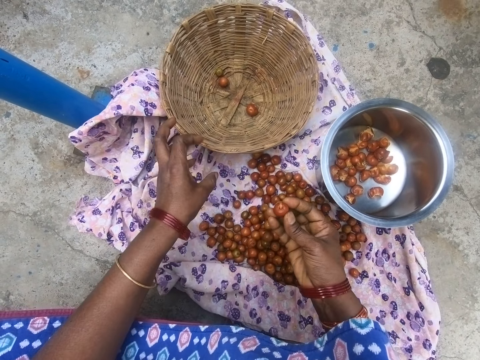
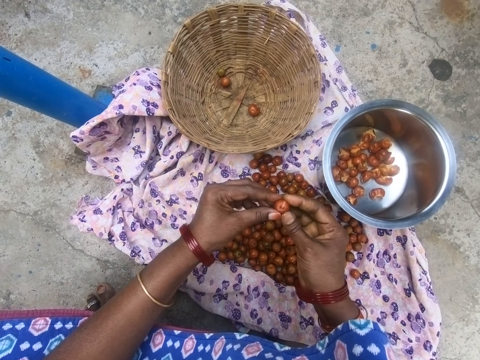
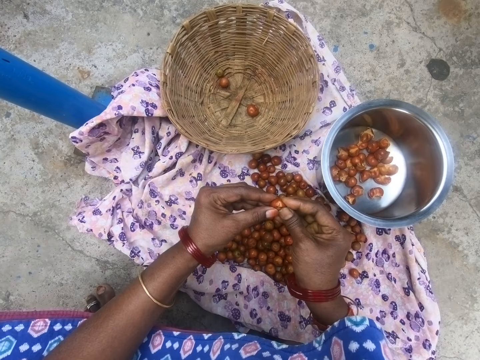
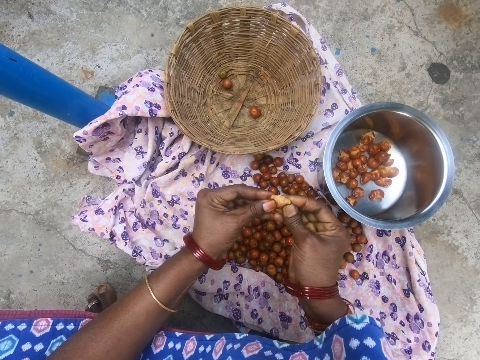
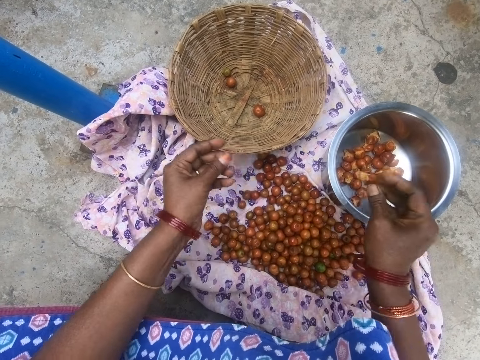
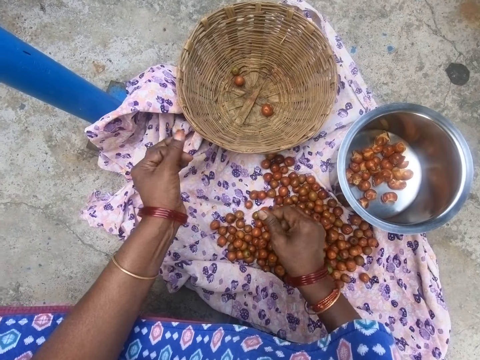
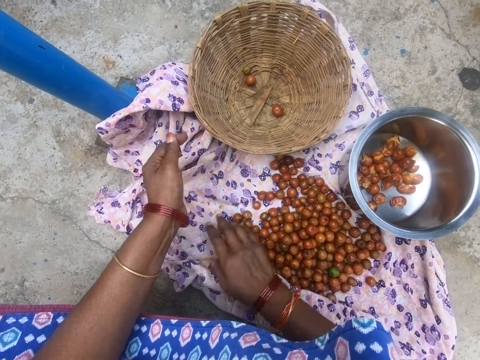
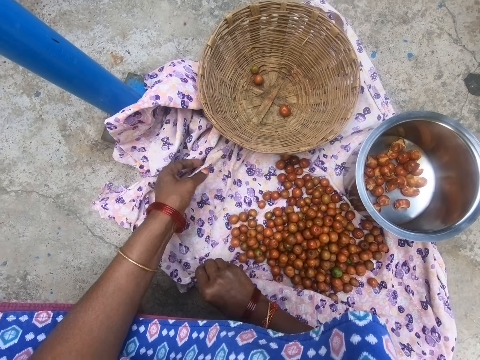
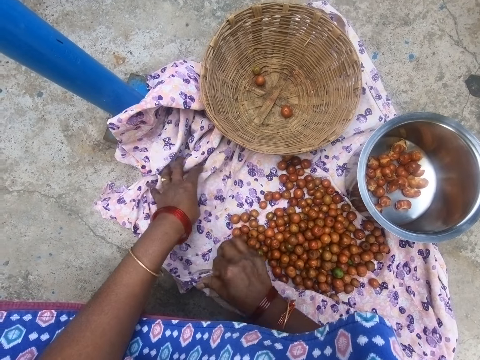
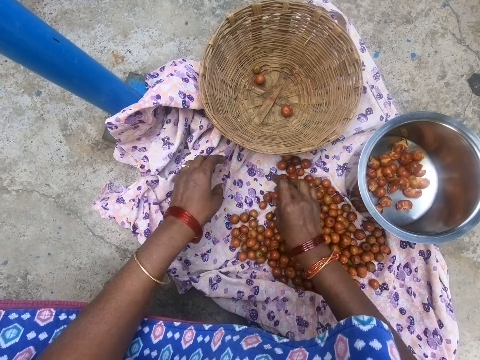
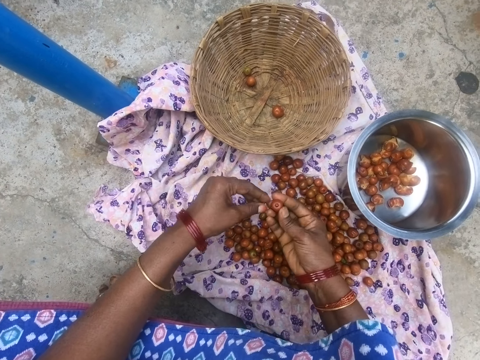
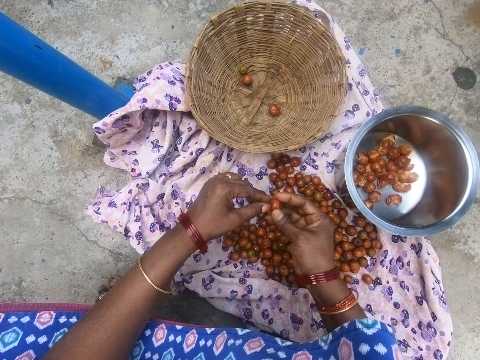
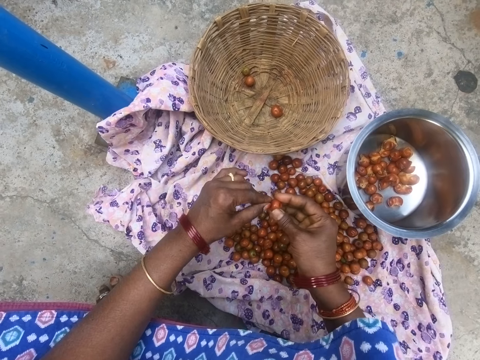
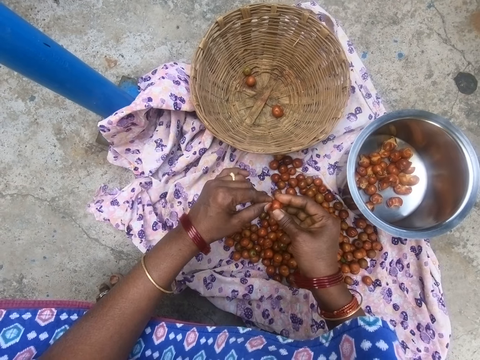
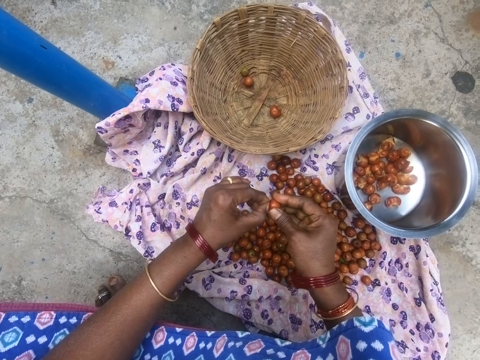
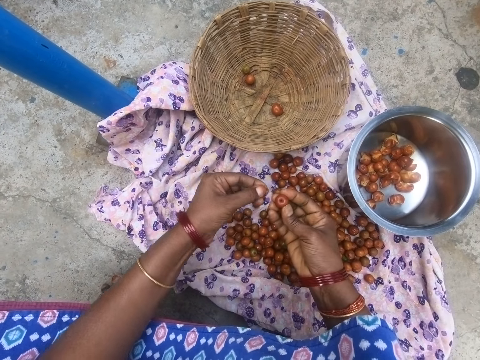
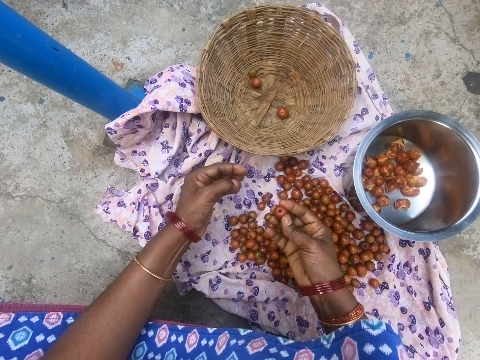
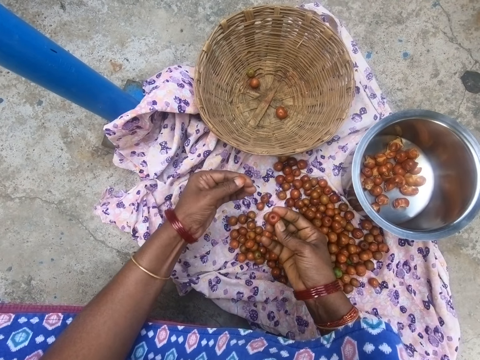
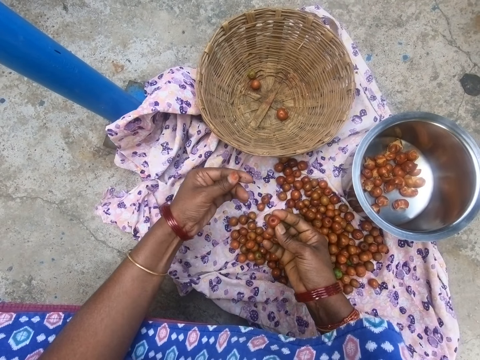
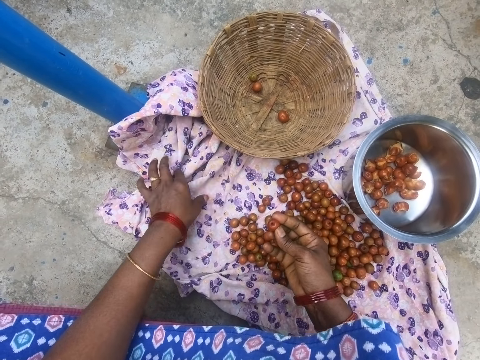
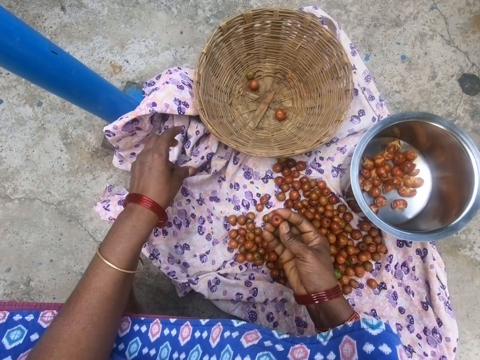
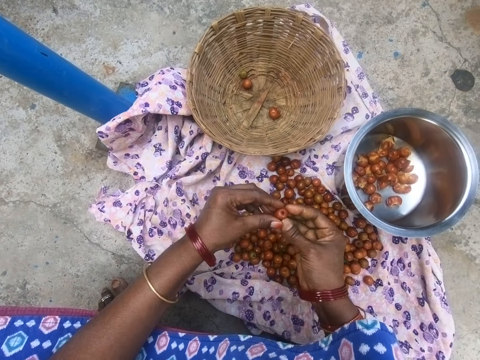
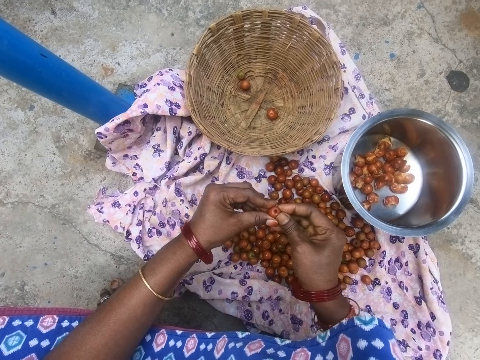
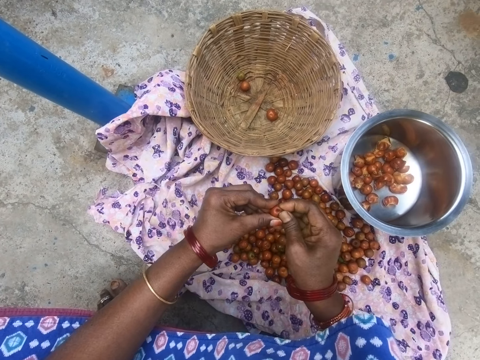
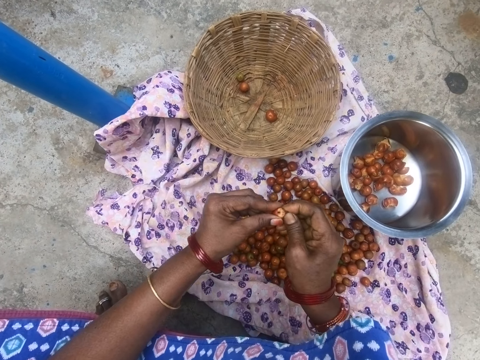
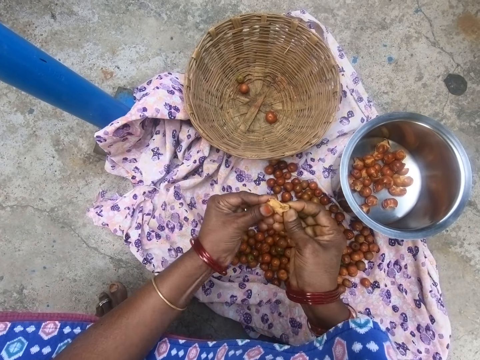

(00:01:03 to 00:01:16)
The camera wearer cuts something. He opens a longan. He drops a longan in the cooking pot. He picks up a longan. He takes off the cuticle. He wipes his fingers with a piece of cloth. He cuts something.

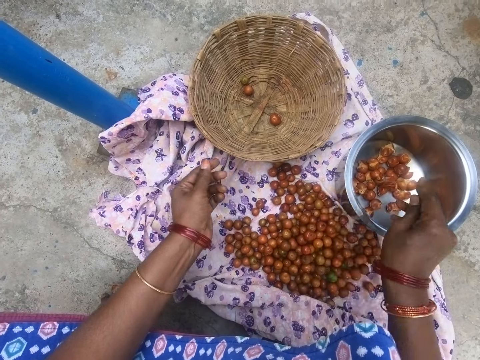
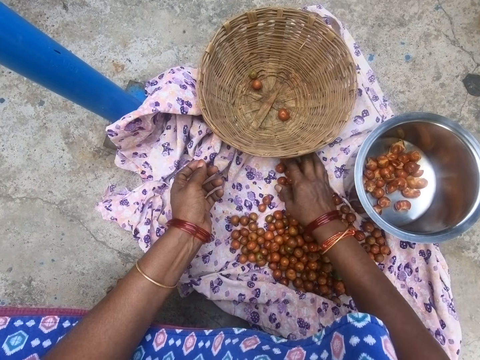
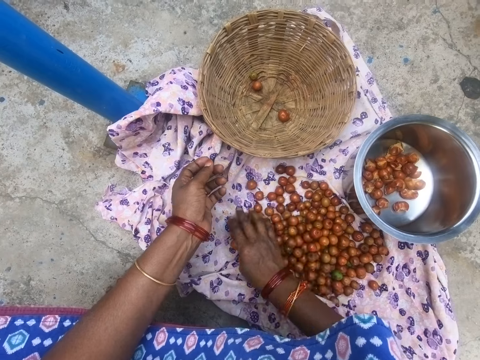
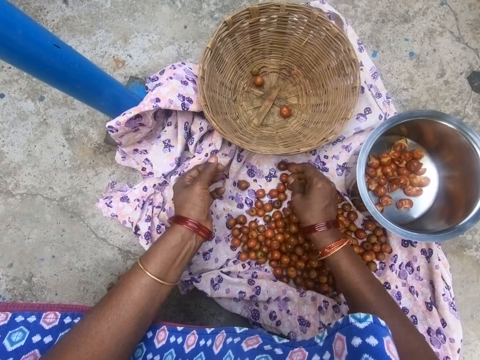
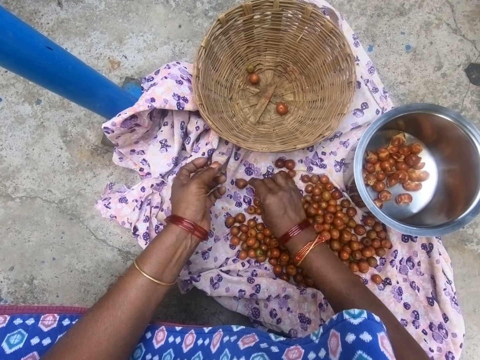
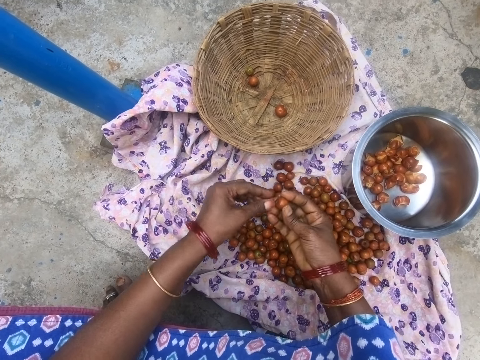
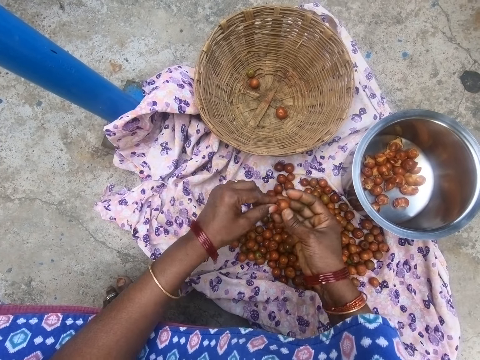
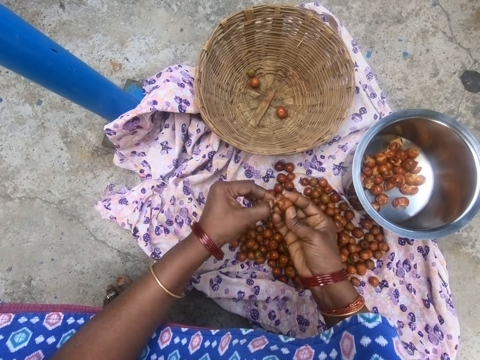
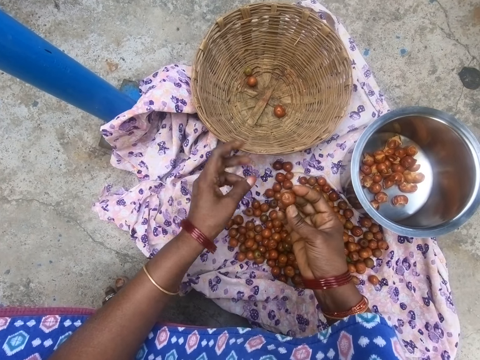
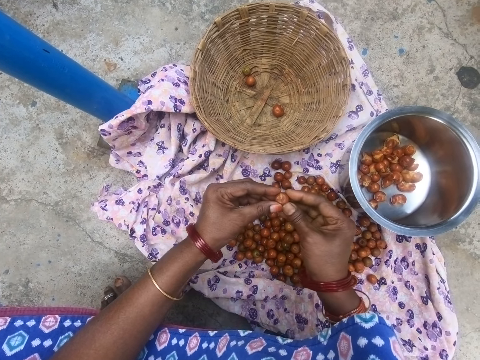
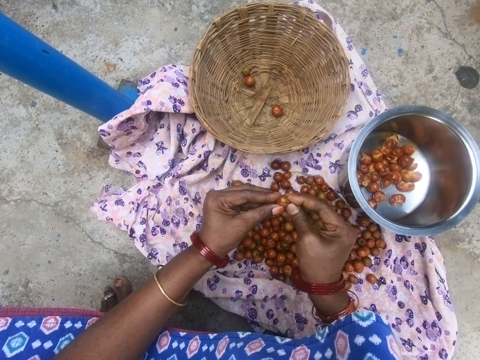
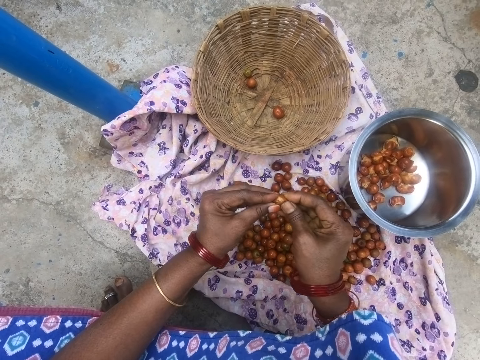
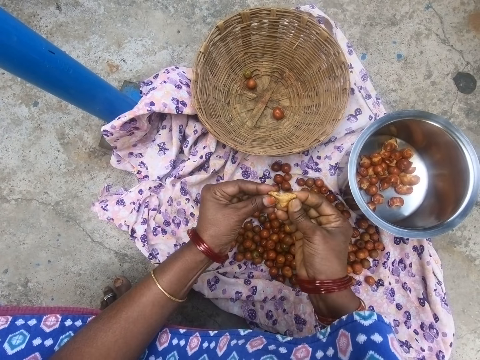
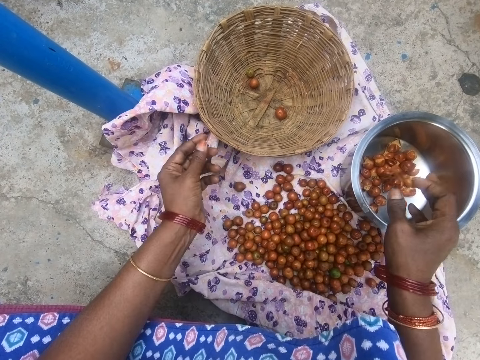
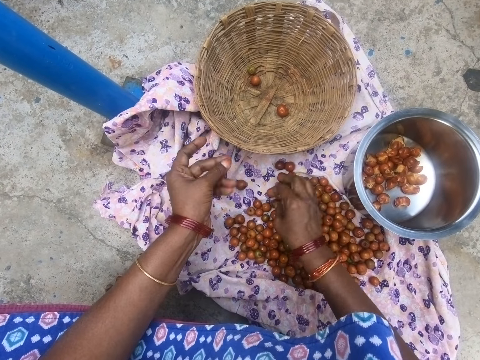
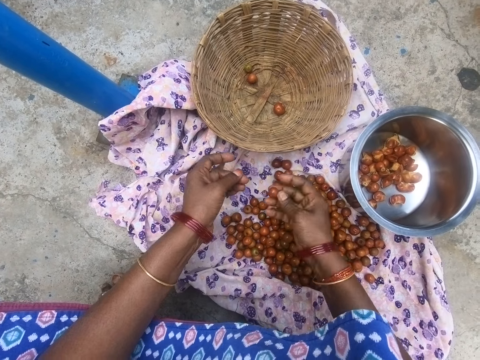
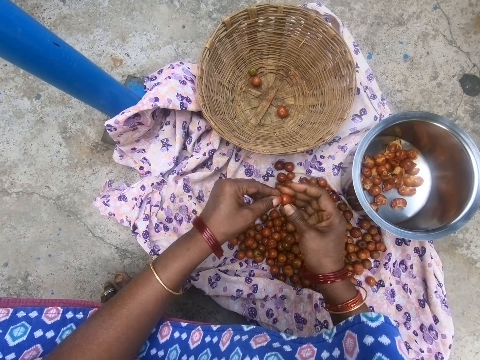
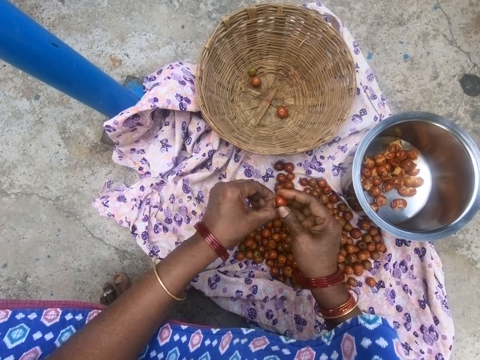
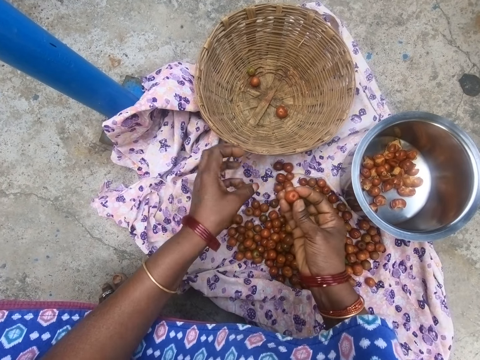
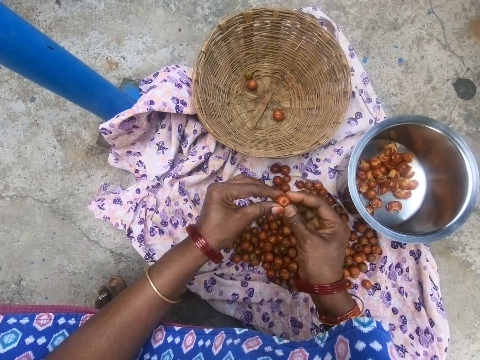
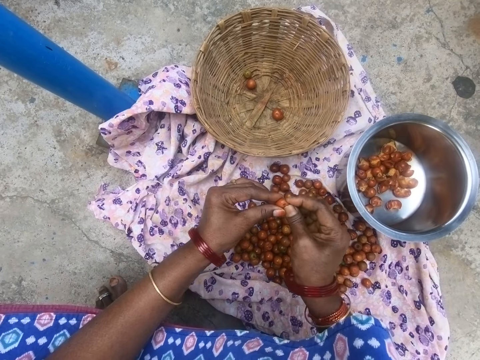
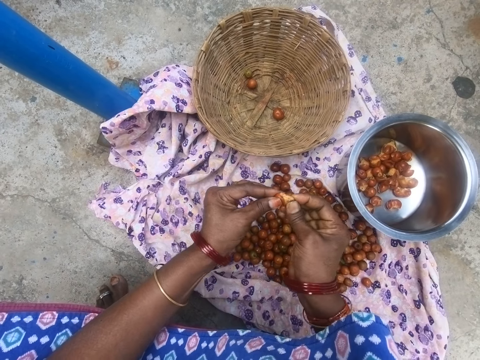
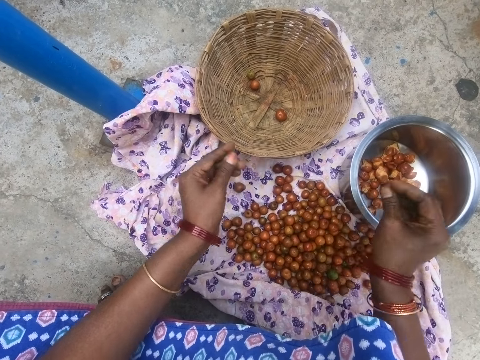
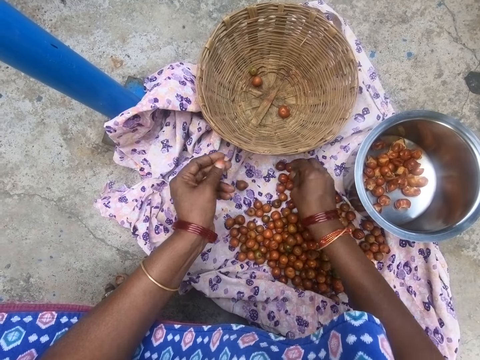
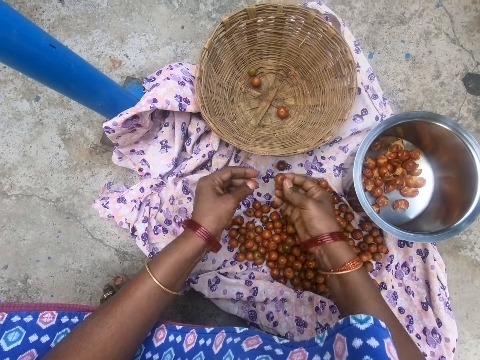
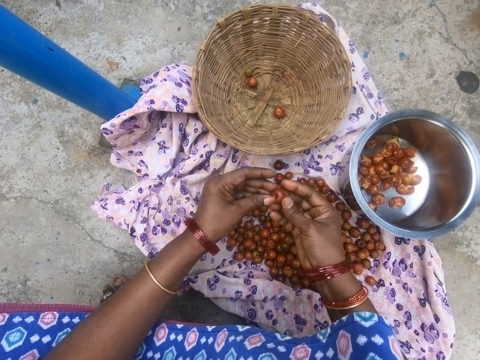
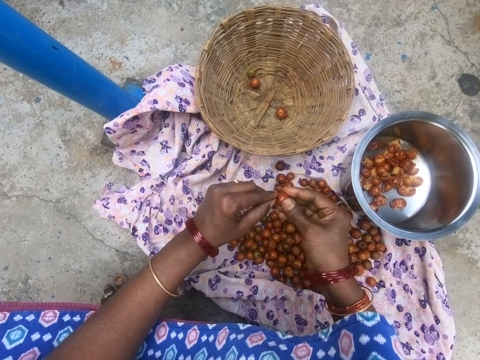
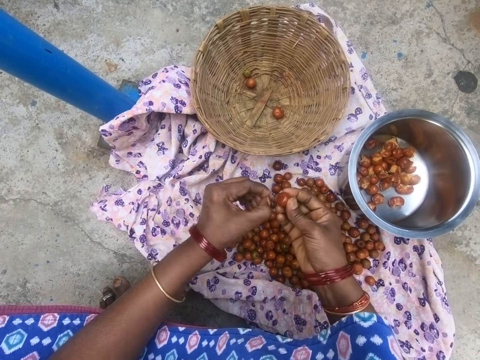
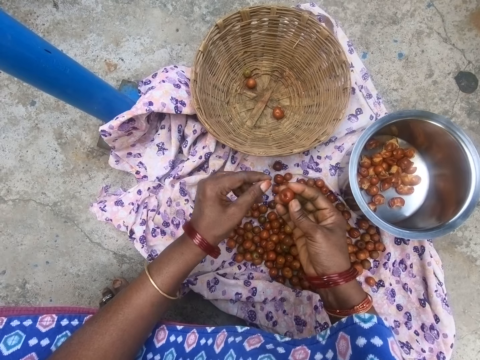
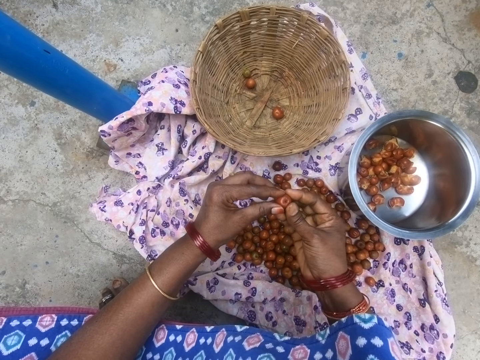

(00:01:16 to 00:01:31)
The camera wearer opens a longan. They drop a longan in the cooking pot. They pick up a longan. They remove the cuticle. They cut something. They open a longan. They drop a longan in the cooking pot. They pick up a longan. They remove the cuticle. They cut something. They open a longan. They drop a longan in the cooking pot. They pick up a longan. They remove the cuticle.
